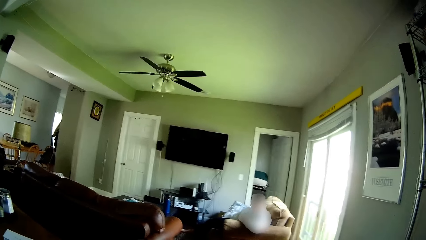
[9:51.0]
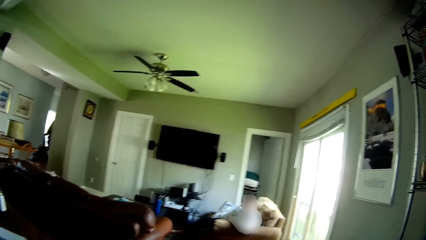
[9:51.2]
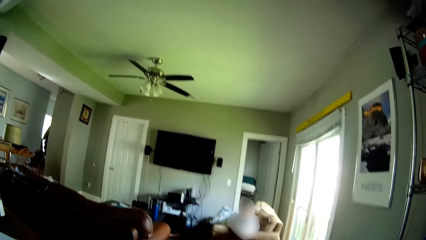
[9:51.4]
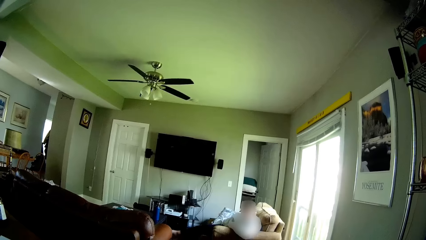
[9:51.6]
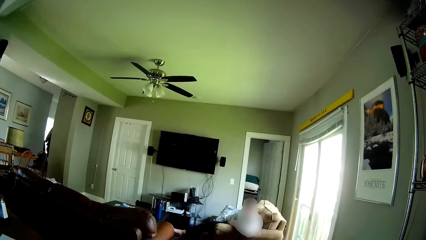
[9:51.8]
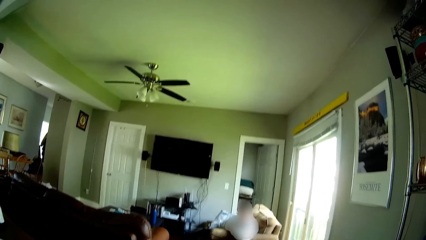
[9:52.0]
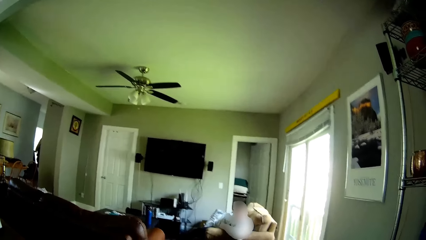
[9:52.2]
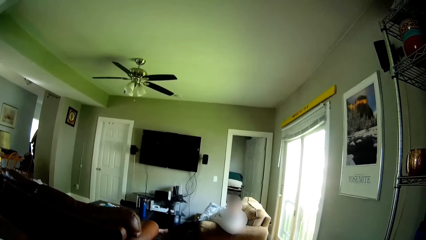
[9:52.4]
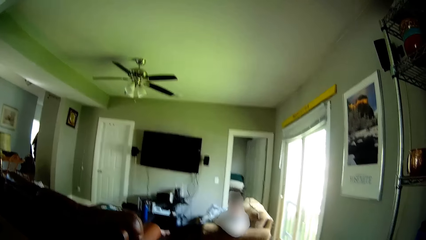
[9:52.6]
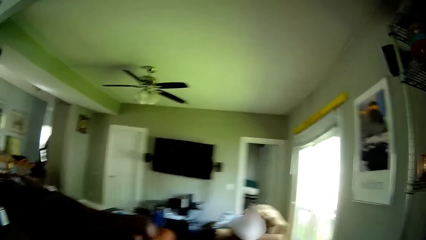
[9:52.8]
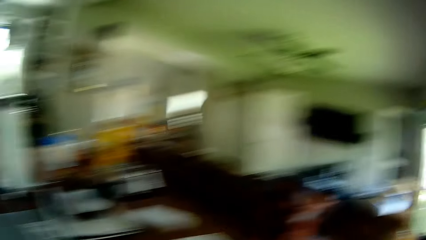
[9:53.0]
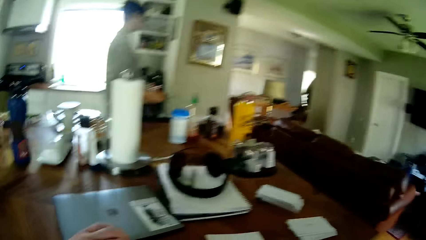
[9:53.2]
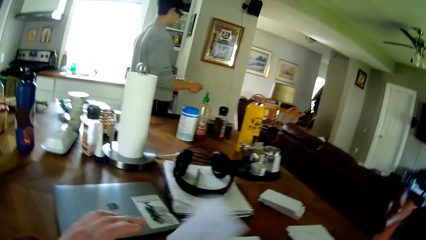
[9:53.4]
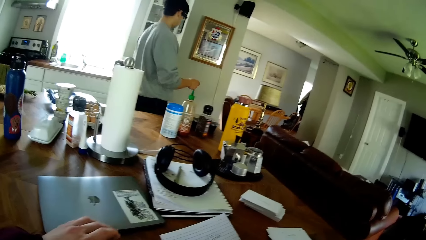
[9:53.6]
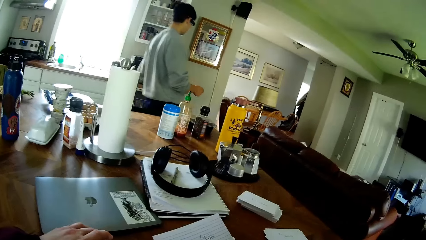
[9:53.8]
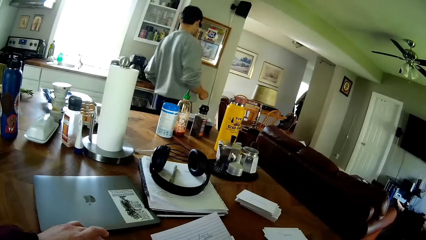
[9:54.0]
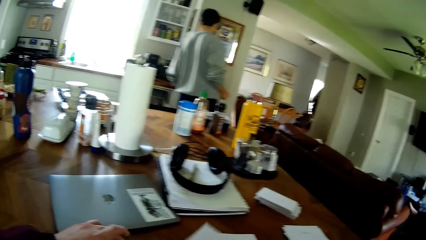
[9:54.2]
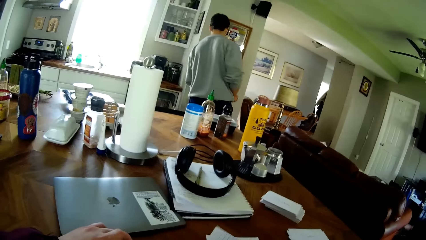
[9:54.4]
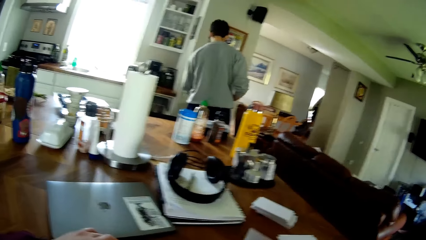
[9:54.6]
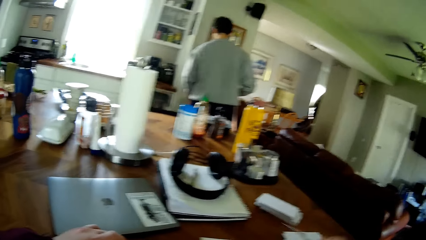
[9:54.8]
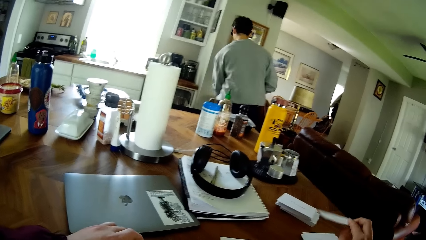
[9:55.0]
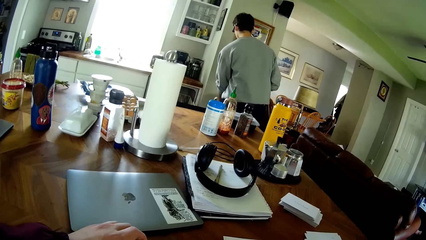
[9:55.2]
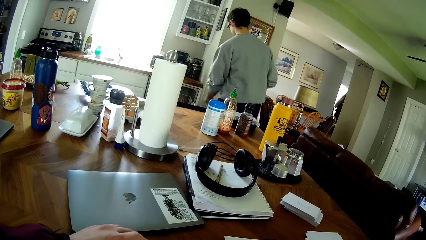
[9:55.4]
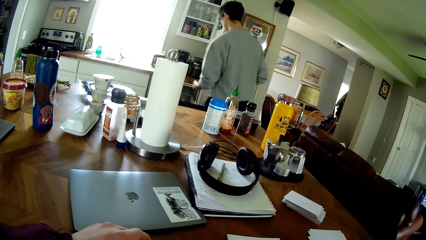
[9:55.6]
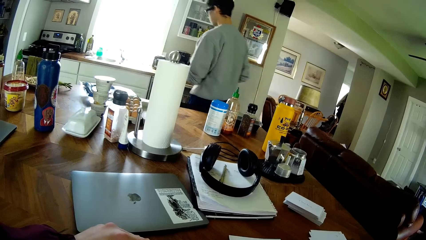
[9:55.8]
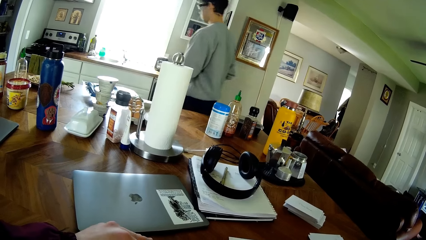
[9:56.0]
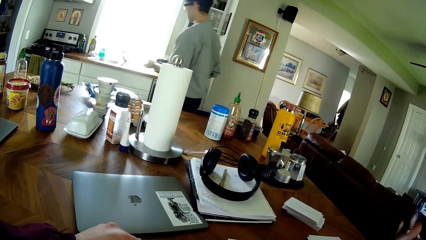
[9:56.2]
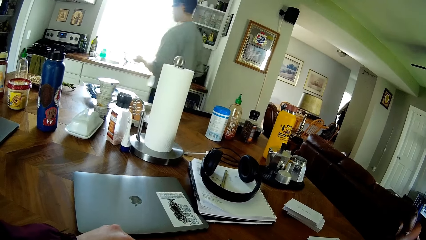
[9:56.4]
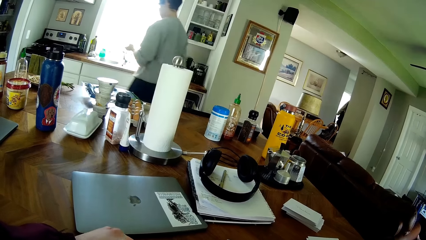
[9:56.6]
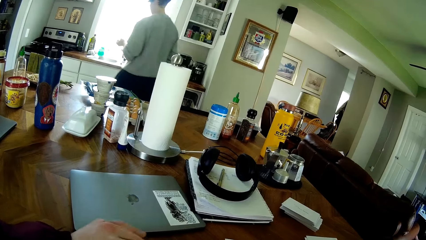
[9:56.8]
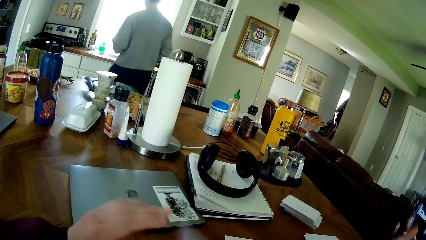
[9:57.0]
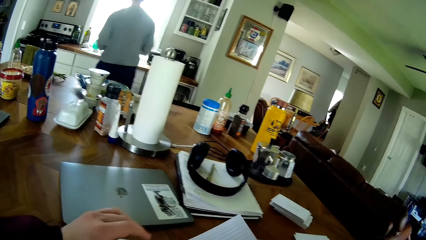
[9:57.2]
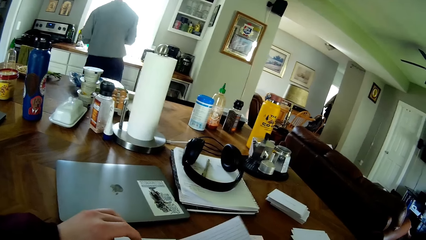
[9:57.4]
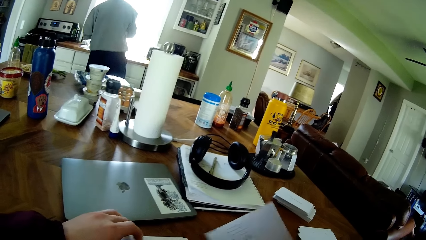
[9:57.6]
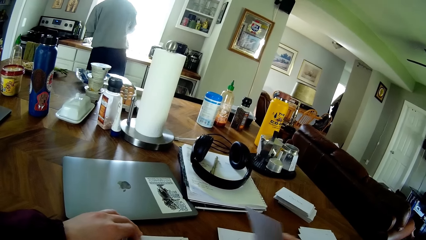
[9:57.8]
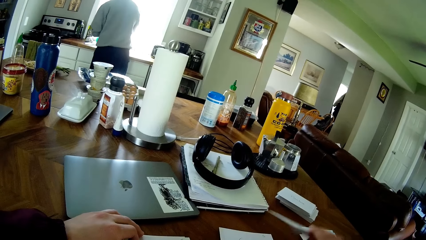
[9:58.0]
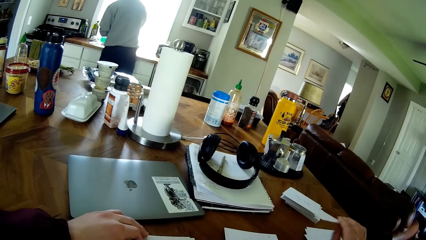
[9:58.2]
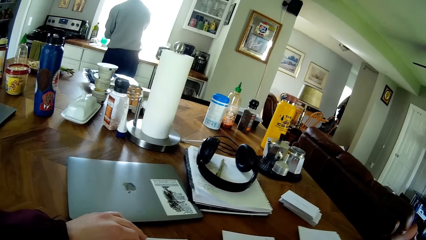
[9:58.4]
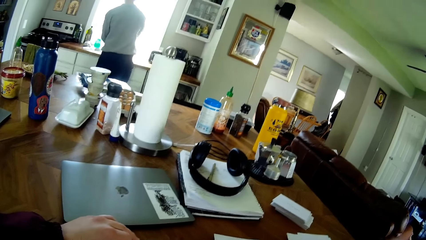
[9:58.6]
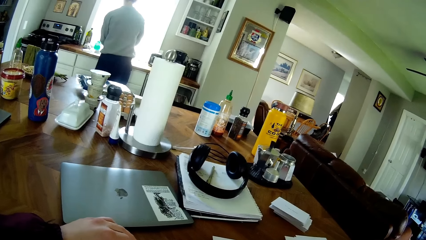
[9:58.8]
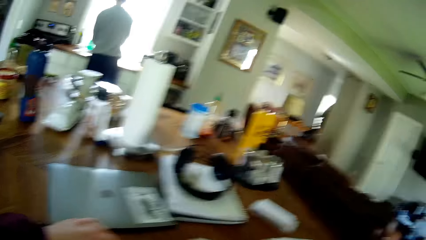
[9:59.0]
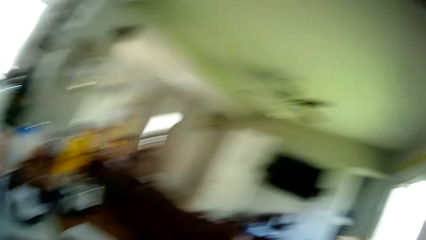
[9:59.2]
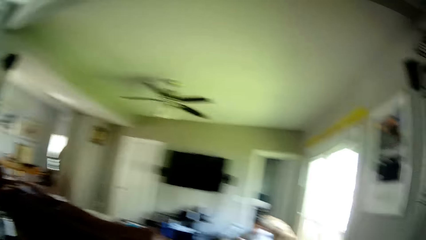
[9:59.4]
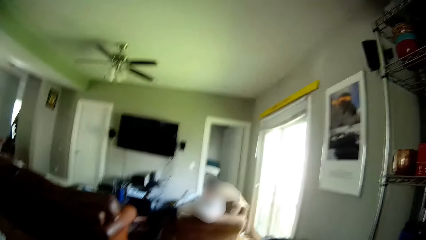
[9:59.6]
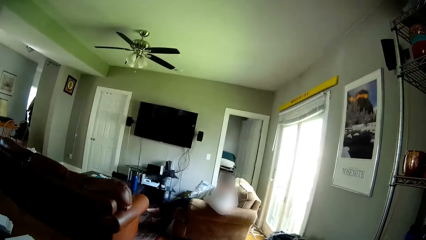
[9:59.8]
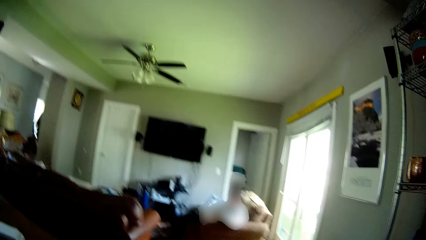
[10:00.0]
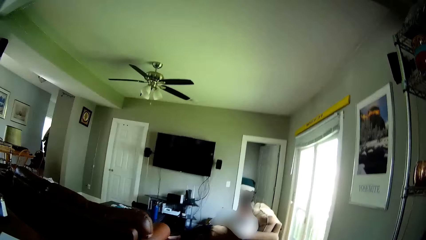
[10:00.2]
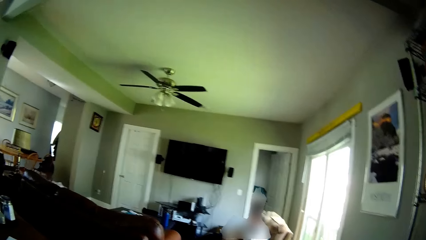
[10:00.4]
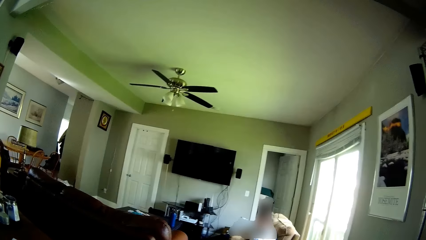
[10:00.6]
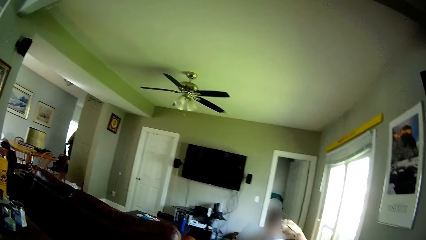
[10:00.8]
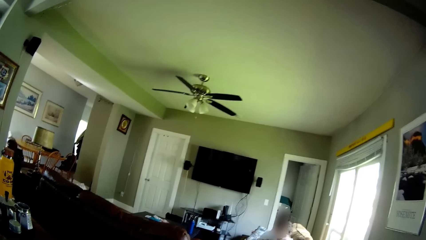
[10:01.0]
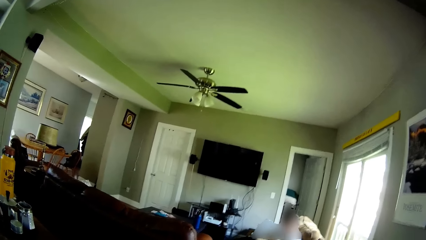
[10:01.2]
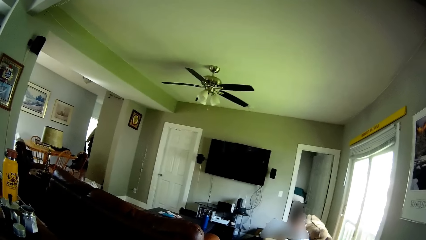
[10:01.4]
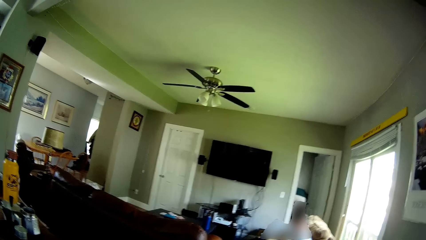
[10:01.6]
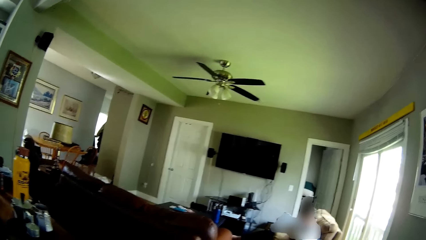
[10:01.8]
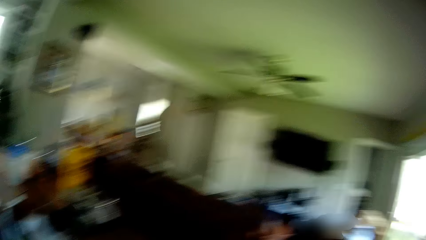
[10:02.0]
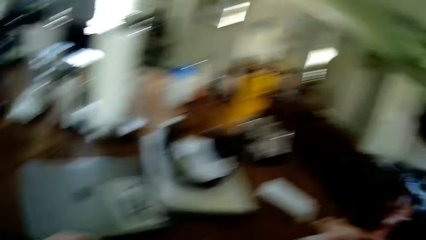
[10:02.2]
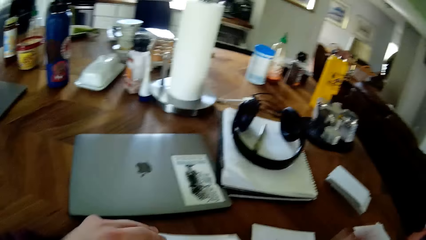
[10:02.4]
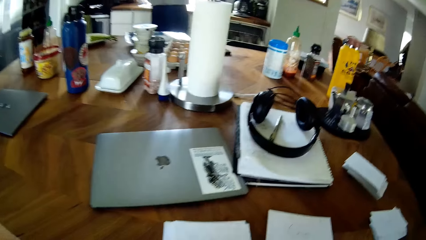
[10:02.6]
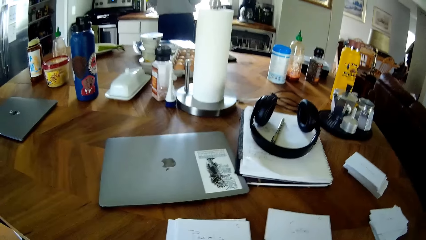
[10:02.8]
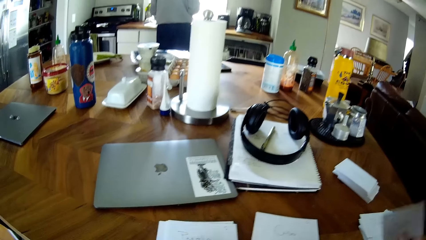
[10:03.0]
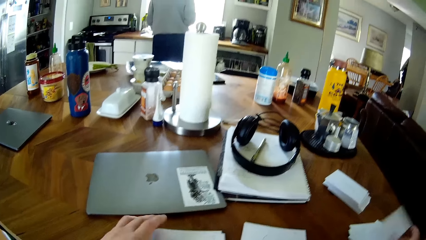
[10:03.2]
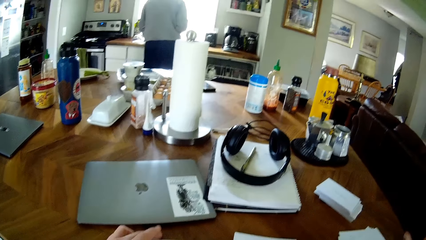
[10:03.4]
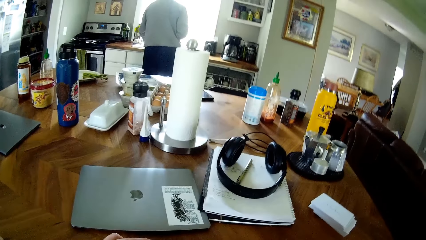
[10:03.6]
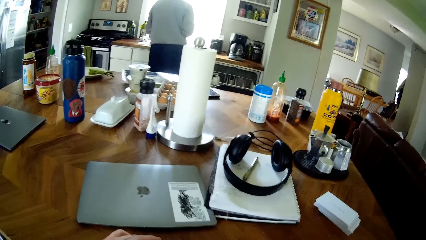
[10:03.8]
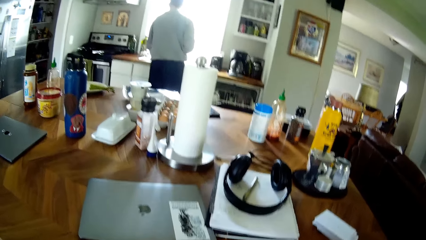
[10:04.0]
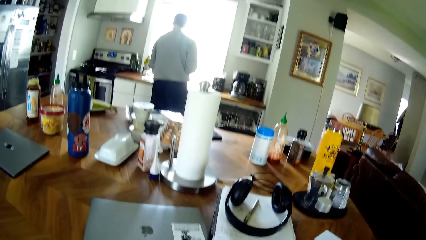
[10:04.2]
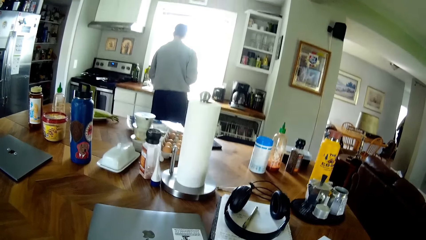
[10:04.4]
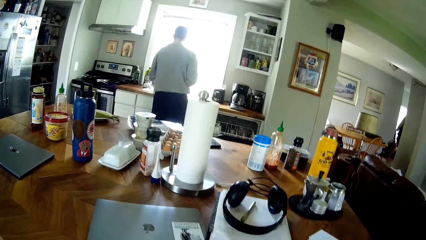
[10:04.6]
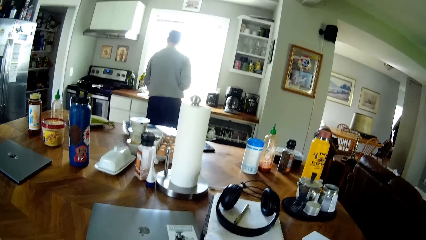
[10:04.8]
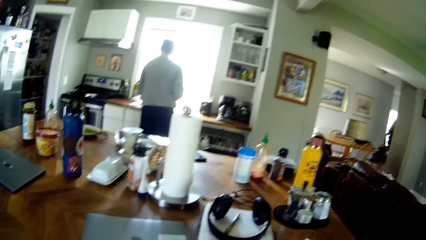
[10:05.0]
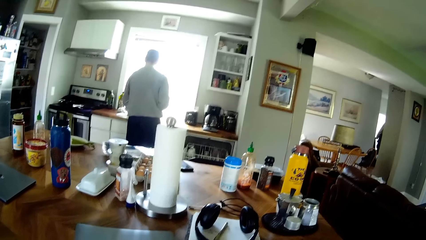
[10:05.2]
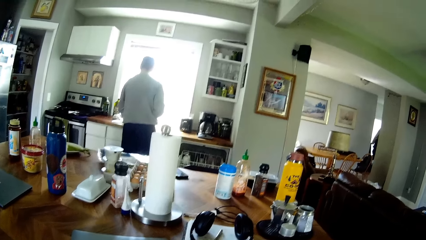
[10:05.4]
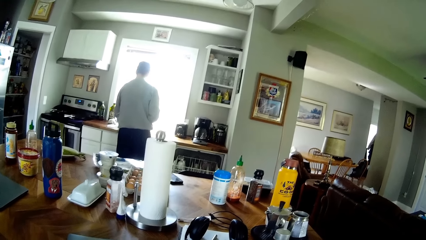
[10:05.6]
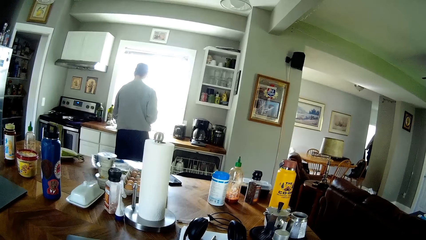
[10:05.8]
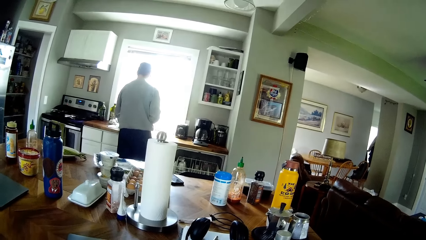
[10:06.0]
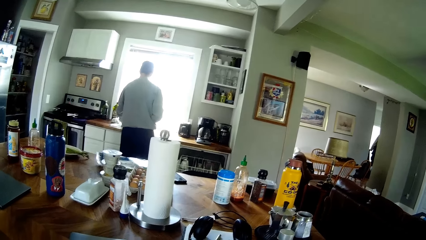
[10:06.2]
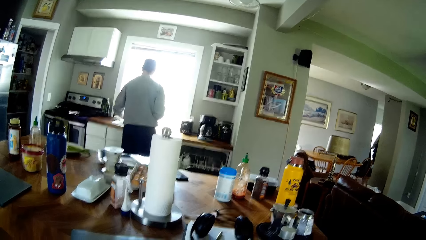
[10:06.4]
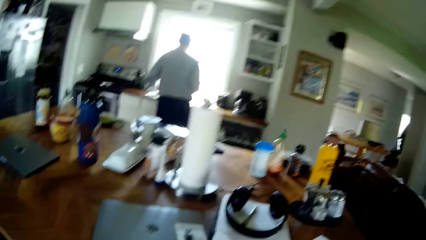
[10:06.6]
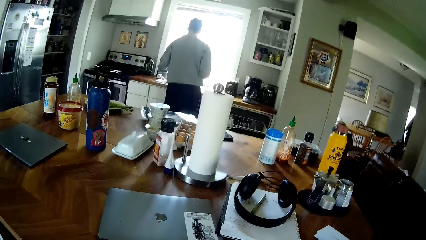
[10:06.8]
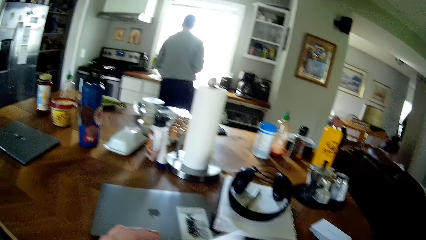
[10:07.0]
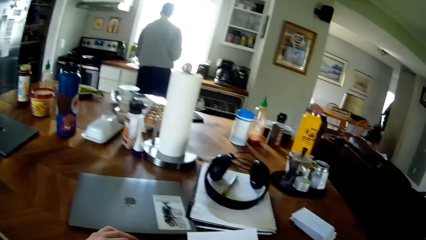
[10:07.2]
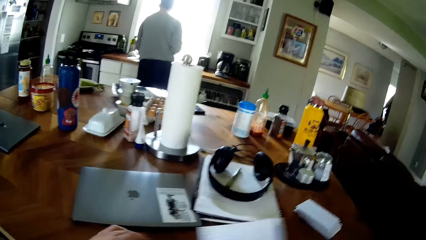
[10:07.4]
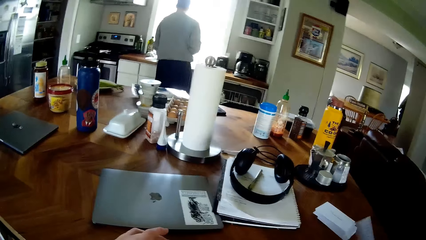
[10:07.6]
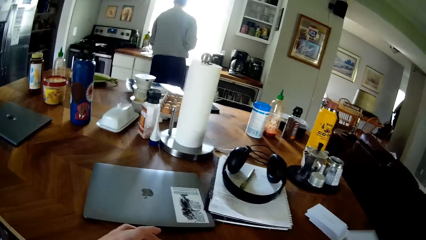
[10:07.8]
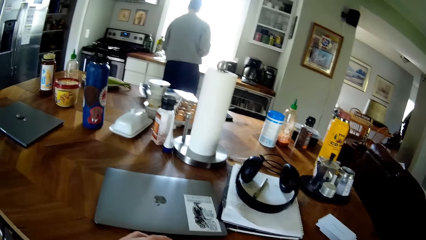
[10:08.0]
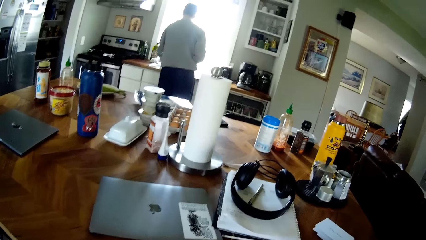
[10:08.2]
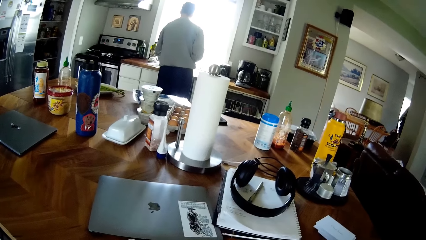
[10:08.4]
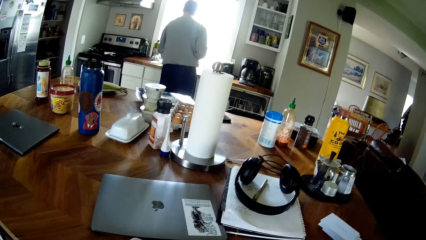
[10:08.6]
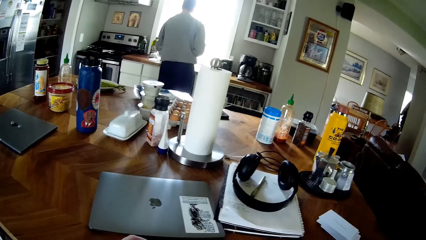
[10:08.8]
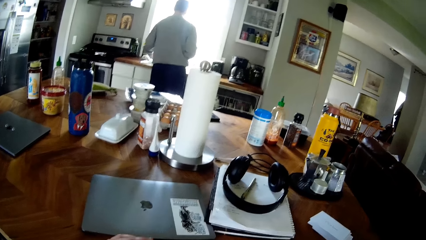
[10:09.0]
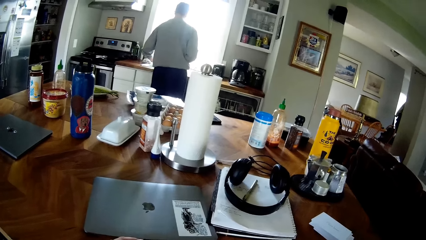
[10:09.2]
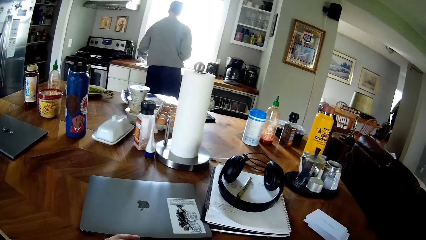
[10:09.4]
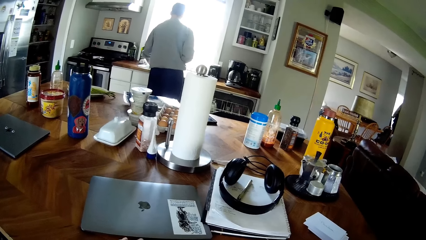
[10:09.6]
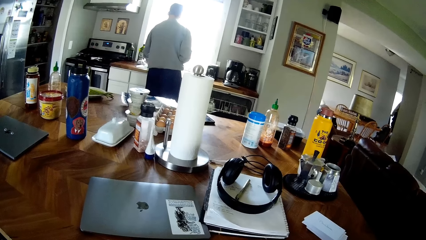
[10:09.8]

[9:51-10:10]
The camera wearer picks up a paper on the table with his right hand. He drops the paper on the table with his right hand. A man throws trash in his left hand into a trash can. The man walks around the room. The camera wearer picks up the paper on the table with his right hand. He drops the paper on the table with his right hand. He picks up the paper on the table with his left hand. He touches pieces of paper. He drops the paper in his right hand on the table. He looks around the room. He picks up the paper on the table with his right hand. He drops the paper on the table with his right hand.
